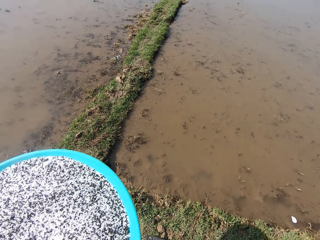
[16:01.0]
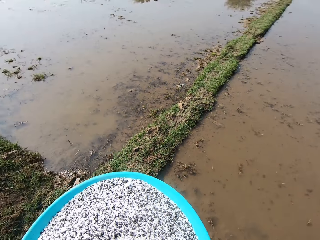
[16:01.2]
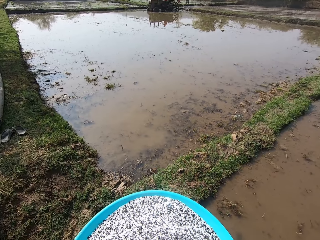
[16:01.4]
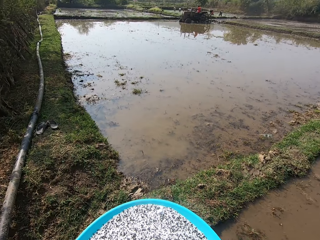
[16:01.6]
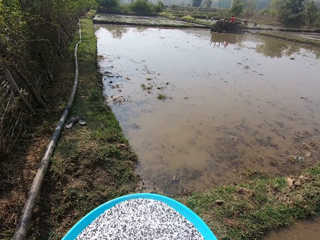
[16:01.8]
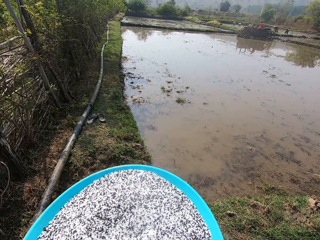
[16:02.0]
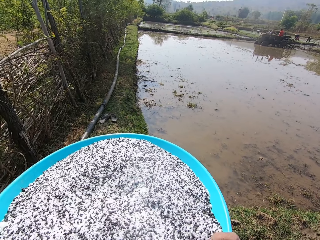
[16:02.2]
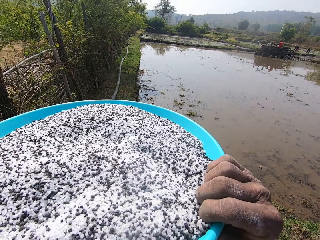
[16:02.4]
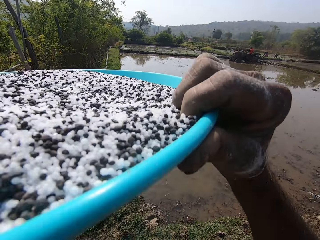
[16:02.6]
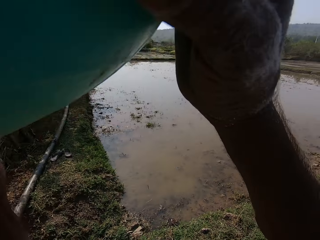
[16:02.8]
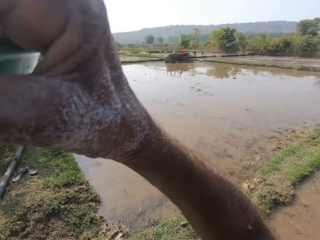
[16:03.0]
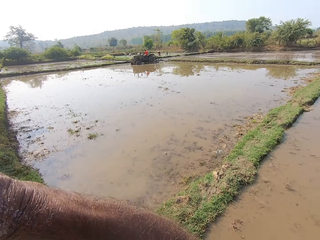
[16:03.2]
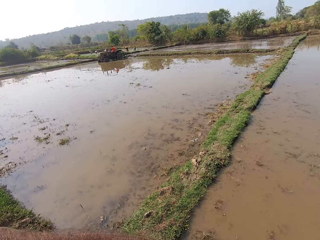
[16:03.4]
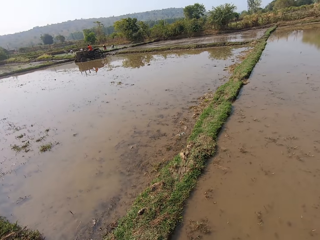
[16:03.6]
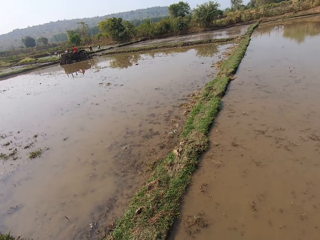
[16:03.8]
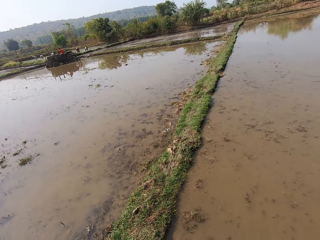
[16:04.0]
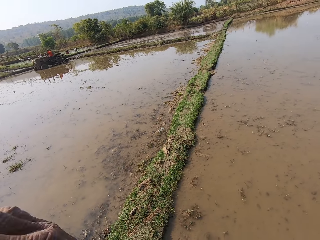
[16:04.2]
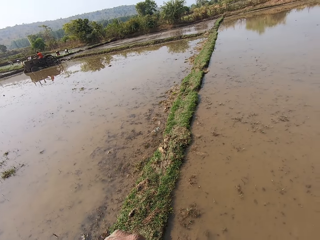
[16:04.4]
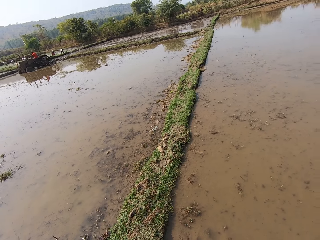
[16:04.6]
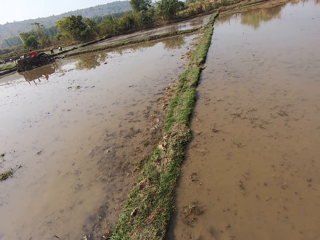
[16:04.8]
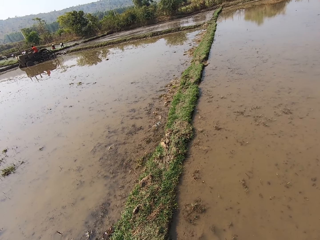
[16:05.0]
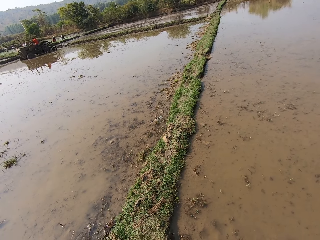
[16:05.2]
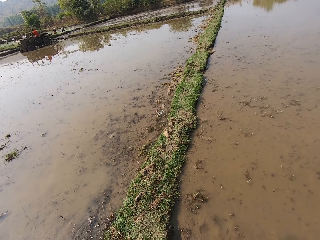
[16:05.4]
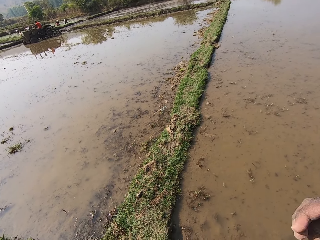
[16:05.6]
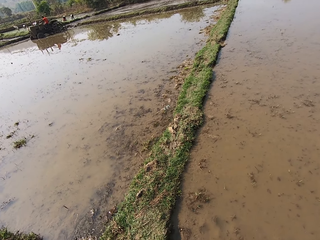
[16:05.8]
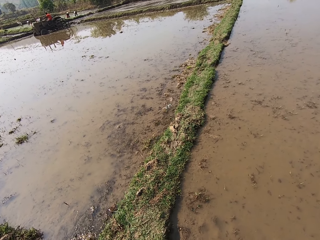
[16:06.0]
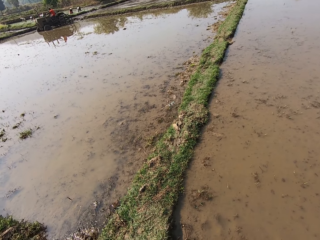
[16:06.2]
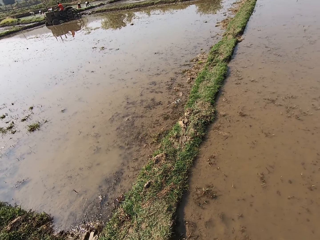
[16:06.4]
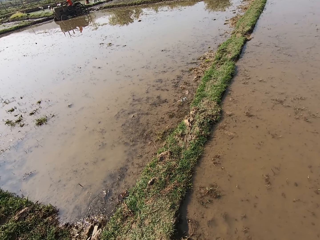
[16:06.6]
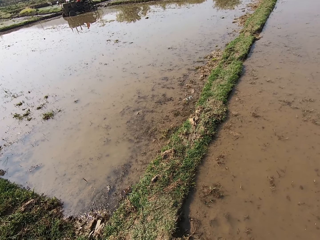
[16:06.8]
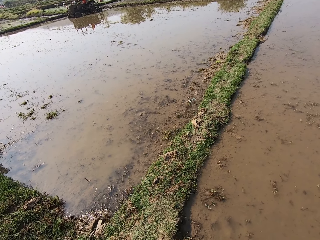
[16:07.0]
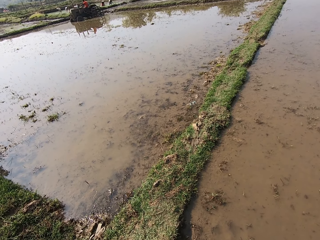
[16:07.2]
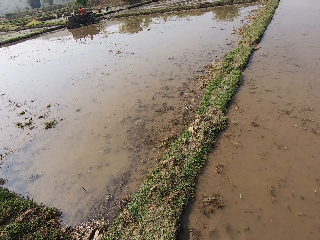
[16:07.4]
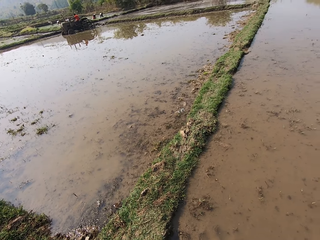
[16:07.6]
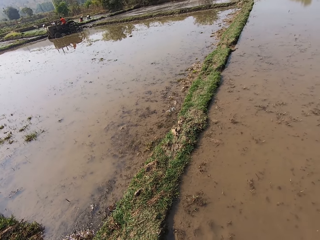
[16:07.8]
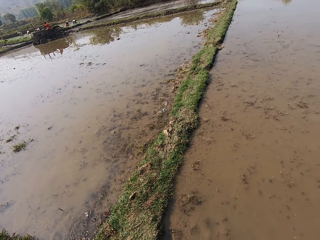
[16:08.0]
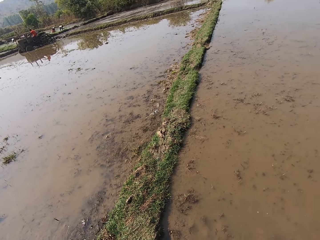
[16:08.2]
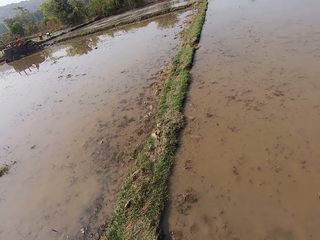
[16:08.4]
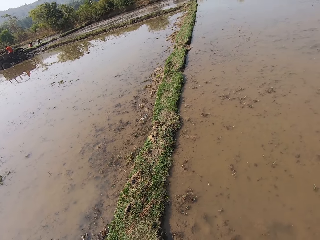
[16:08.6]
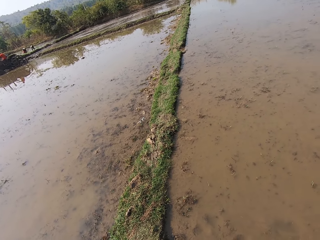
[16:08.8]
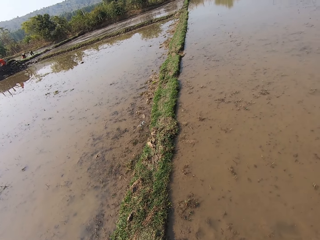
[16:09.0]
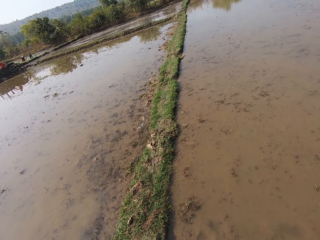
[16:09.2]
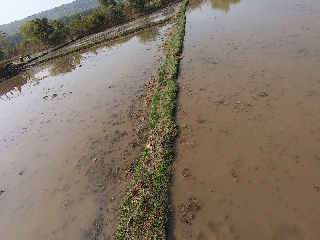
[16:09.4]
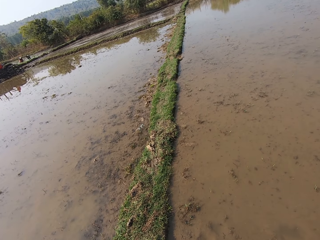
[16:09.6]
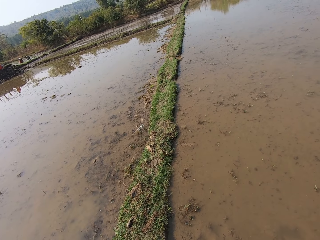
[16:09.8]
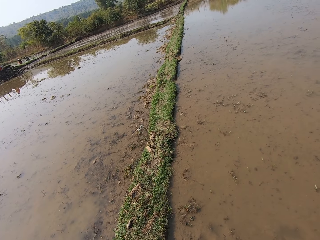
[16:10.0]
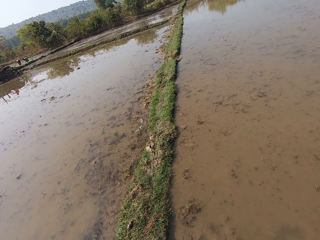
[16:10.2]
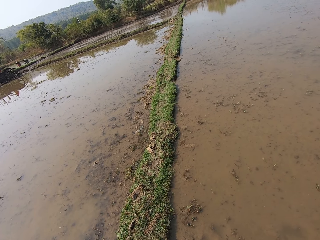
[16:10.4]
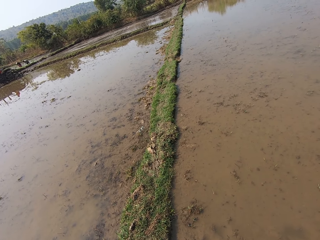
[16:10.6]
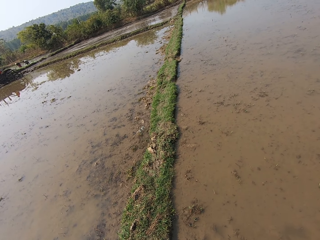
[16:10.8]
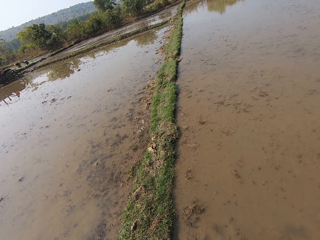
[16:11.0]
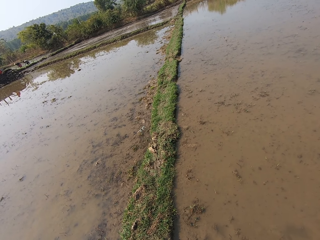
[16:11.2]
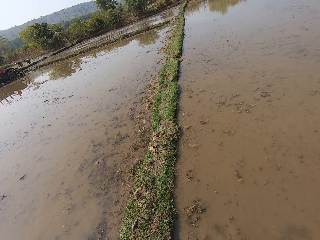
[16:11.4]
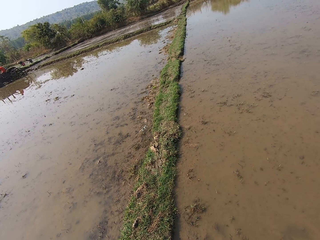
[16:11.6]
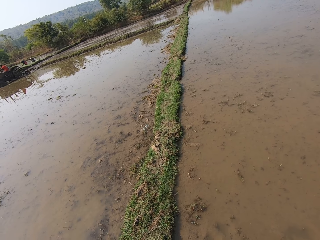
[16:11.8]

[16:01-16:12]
The camera wearer places the fertilizer basin on their head. They stand on the path.

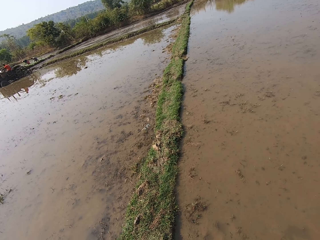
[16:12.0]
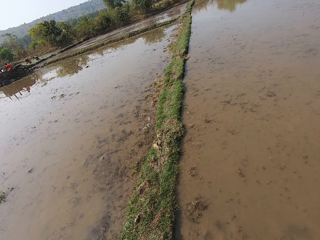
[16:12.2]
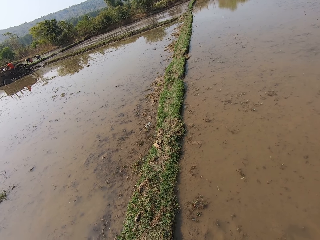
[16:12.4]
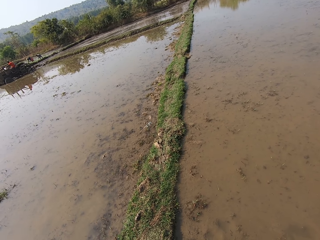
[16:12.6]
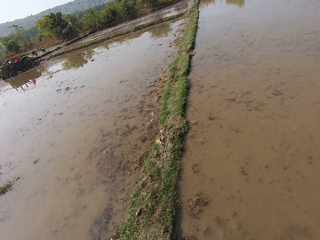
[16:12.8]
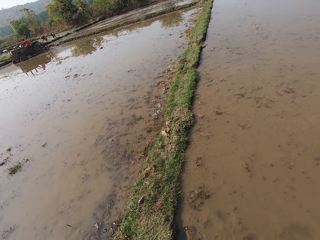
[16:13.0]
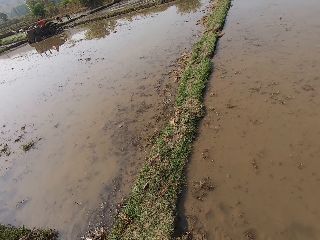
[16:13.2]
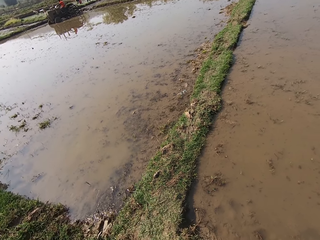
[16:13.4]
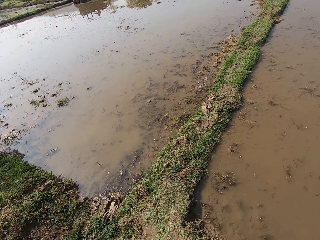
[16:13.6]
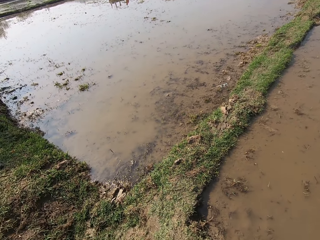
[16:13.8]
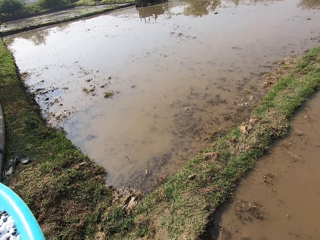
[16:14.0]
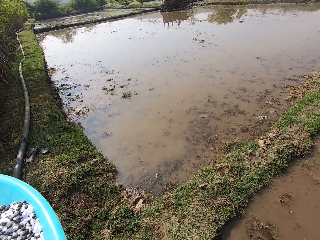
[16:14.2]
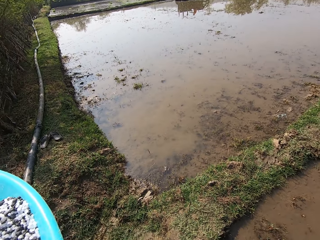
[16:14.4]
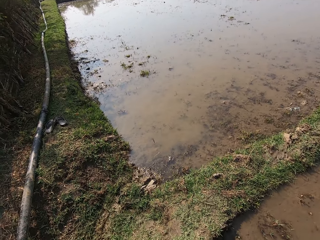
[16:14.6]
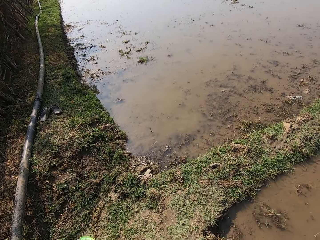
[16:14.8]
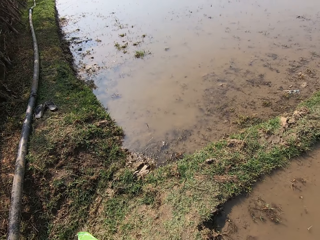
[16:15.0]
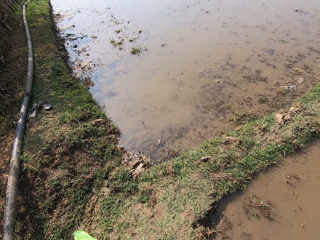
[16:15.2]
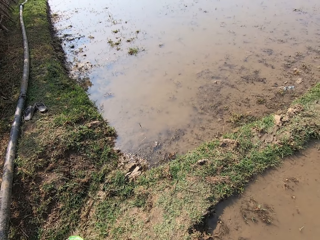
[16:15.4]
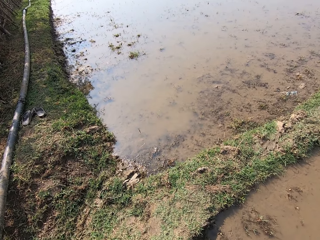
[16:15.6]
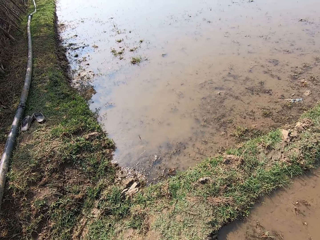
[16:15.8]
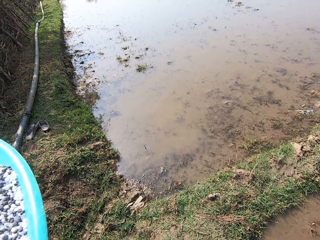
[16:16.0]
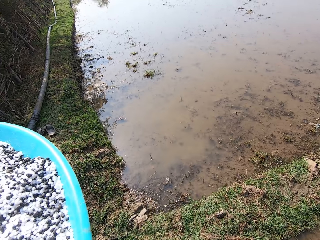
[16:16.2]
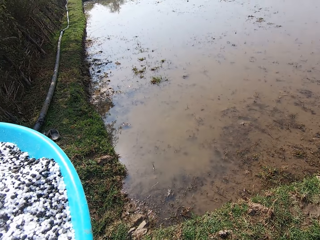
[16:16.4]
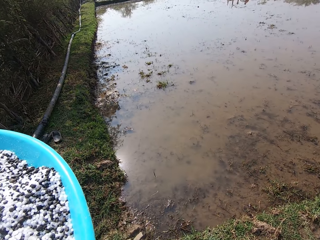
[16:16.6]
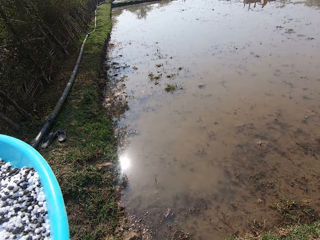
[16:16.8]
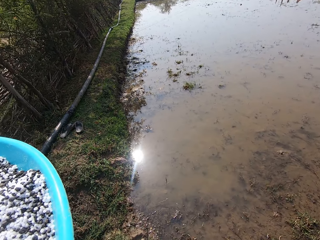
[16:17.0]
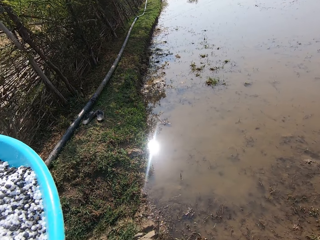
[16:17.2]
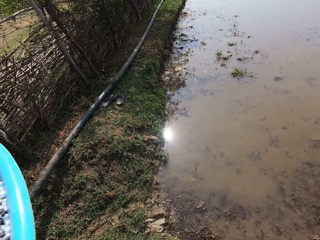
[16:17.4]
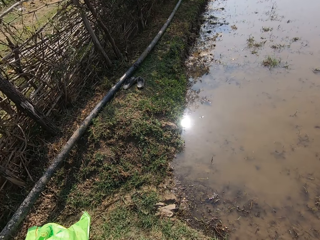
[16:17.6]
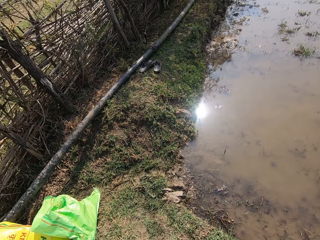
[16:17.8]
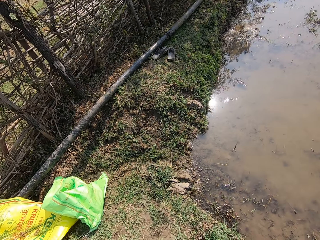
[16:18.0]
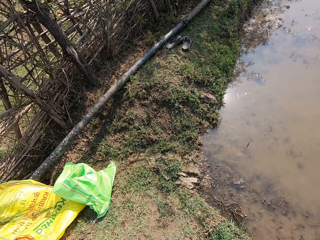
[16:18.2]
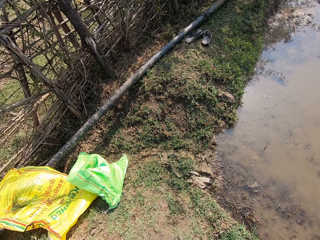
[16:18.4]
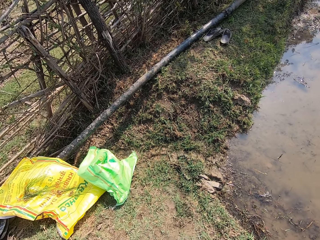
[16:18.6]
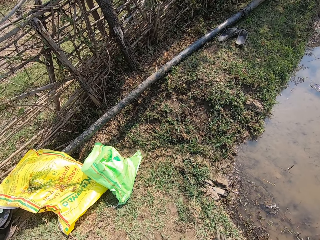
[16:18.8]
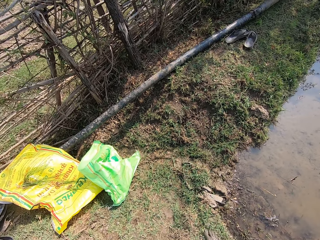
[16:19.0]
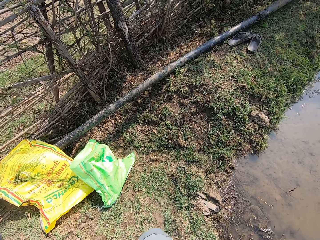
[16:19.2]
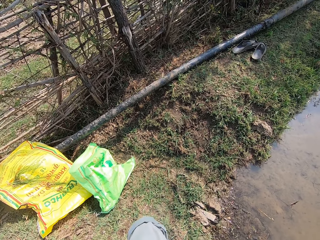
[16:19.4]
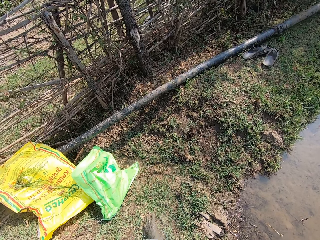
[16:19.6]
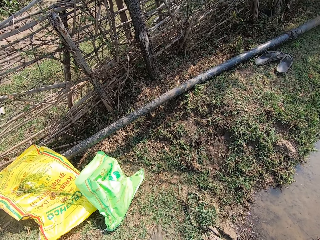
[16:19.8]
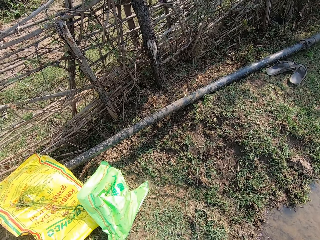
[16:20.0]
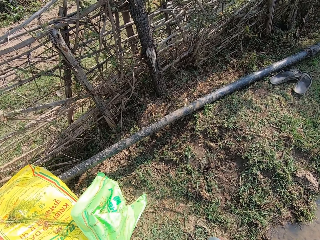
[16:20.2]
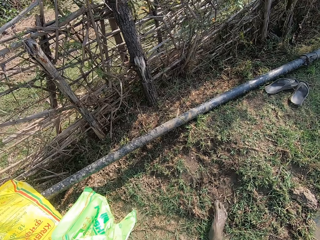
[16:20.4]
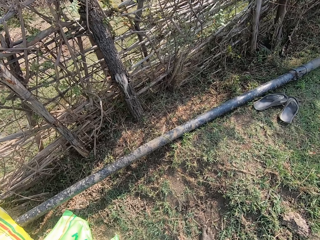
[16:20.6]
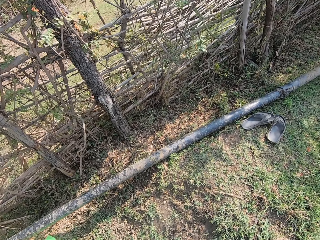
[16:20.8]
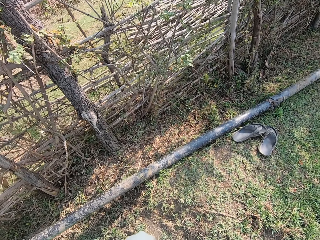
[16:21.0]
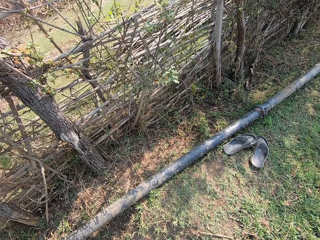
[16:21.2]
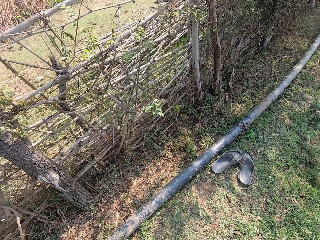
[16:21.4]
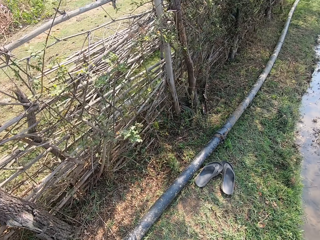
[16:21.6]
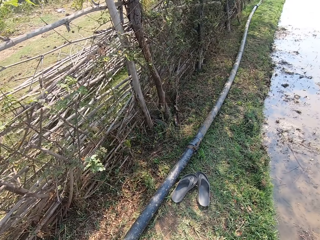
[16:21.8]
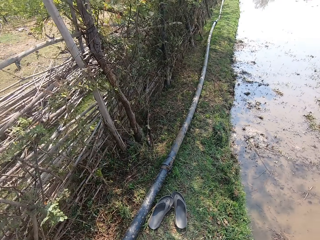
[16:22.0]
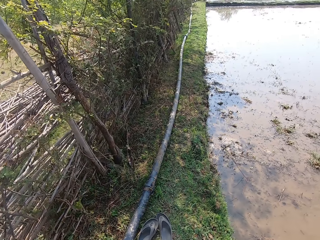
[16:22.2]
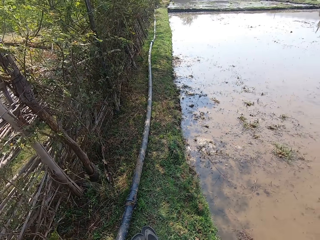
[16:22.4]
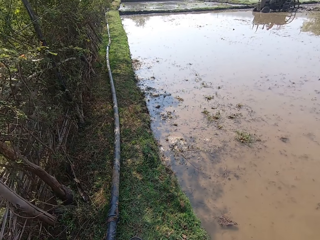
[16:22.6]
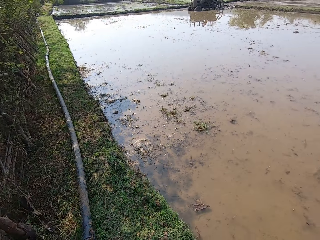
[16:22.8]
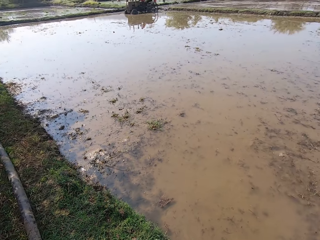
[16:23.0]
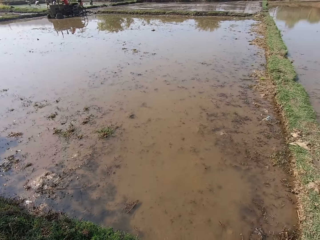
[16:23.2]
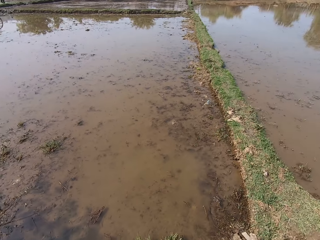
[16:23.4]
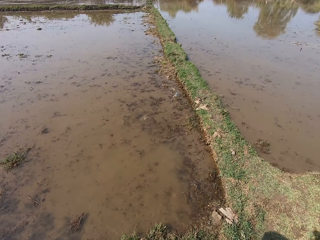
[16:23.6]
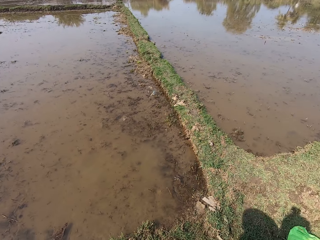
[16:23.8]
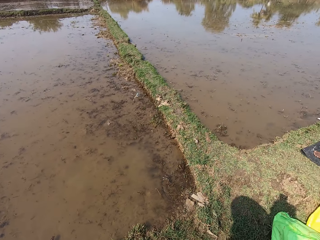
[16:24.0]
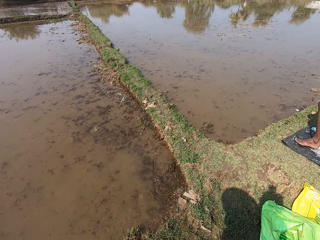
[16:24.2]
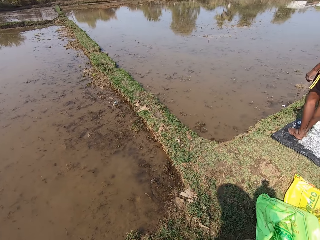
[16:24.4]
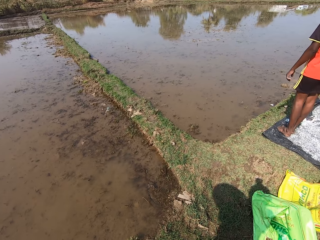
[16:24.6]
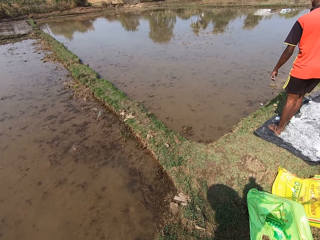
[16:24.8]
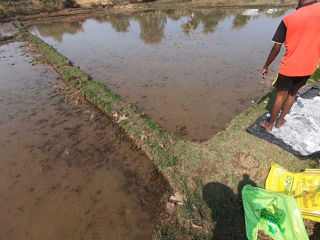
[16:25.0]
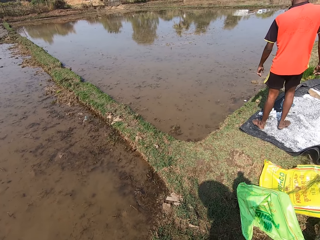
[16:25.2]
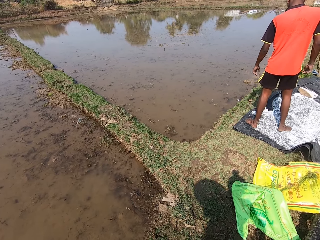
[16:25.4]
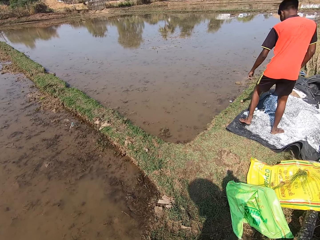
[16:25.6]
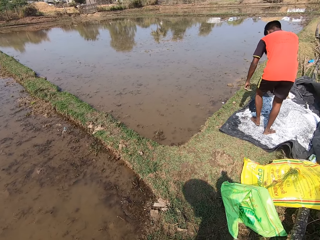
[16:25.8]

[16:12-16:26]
The camera wearer turns their head. They walk towards the slippers. They turn their head.
